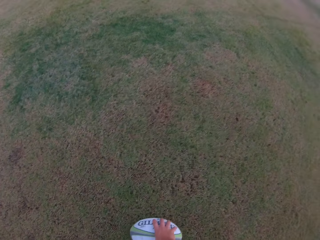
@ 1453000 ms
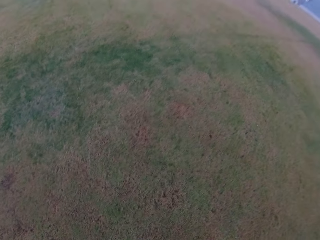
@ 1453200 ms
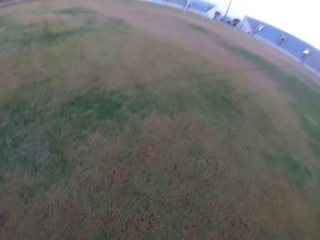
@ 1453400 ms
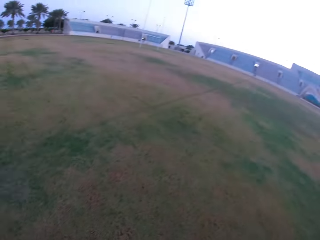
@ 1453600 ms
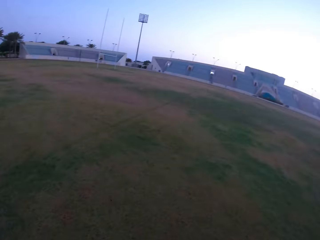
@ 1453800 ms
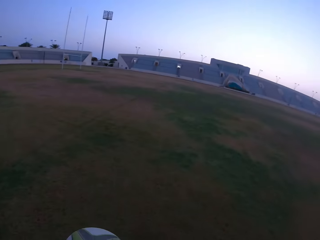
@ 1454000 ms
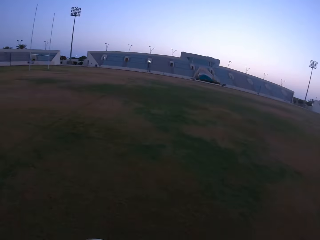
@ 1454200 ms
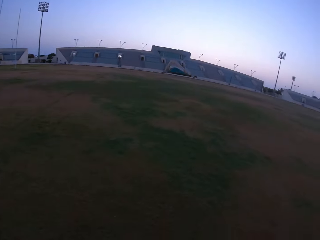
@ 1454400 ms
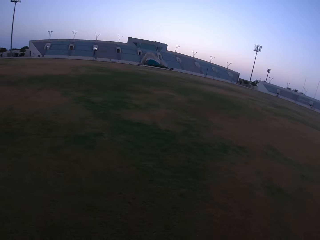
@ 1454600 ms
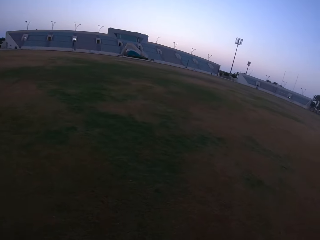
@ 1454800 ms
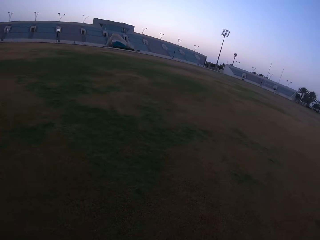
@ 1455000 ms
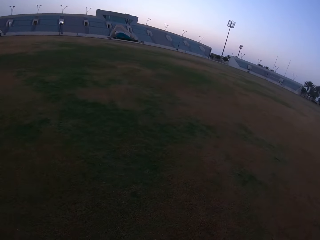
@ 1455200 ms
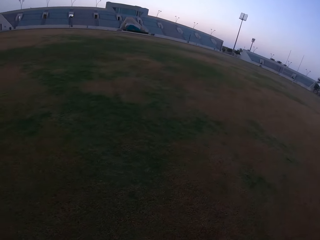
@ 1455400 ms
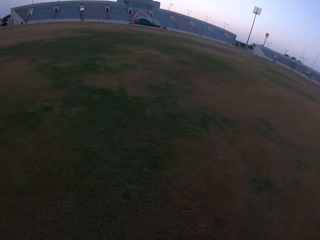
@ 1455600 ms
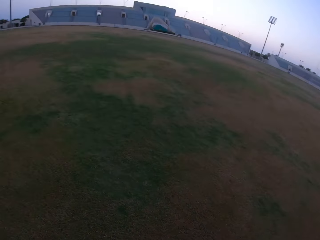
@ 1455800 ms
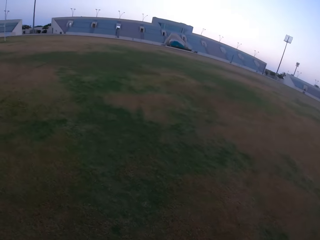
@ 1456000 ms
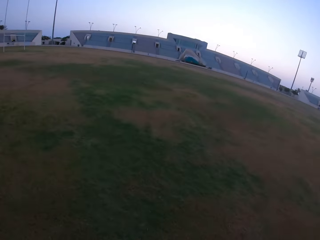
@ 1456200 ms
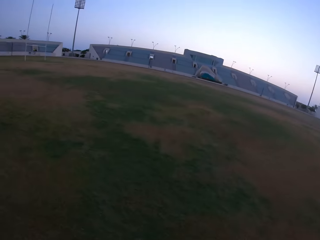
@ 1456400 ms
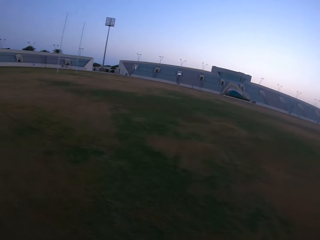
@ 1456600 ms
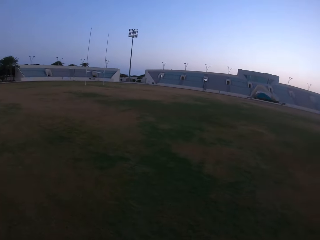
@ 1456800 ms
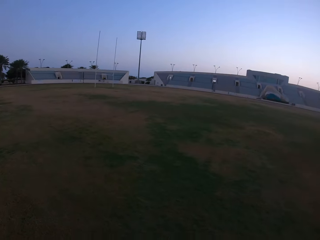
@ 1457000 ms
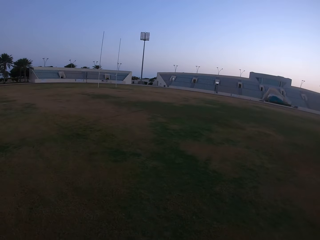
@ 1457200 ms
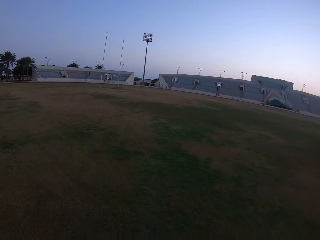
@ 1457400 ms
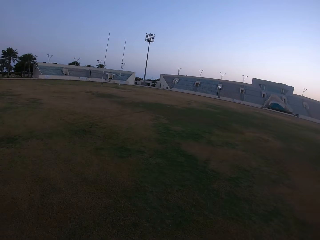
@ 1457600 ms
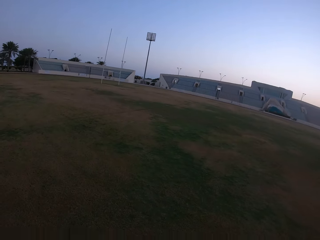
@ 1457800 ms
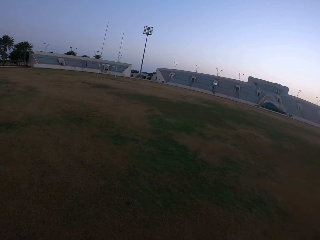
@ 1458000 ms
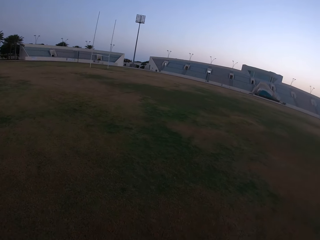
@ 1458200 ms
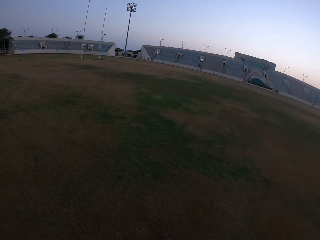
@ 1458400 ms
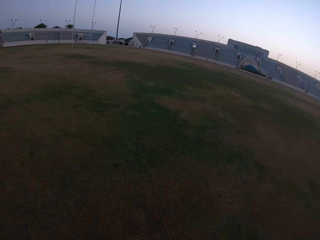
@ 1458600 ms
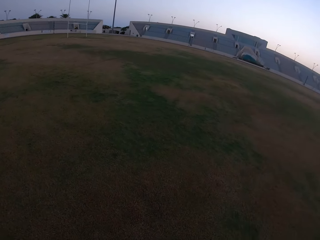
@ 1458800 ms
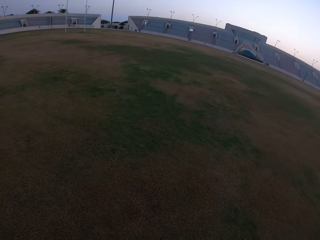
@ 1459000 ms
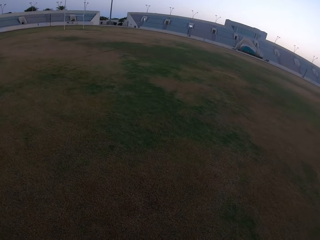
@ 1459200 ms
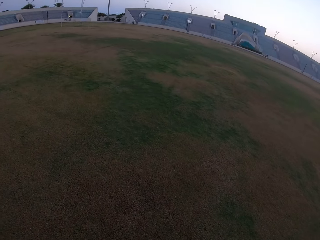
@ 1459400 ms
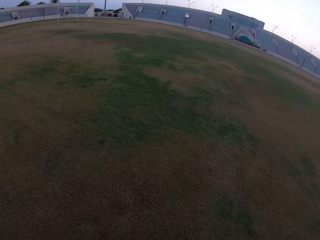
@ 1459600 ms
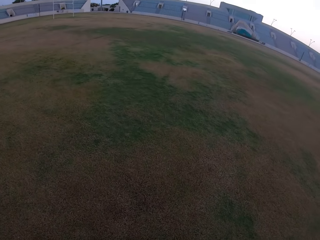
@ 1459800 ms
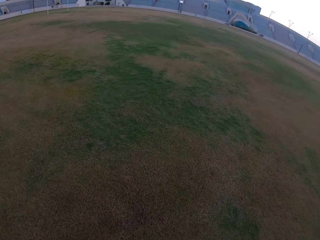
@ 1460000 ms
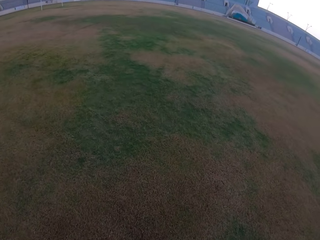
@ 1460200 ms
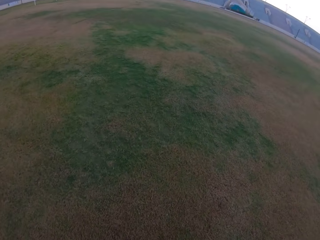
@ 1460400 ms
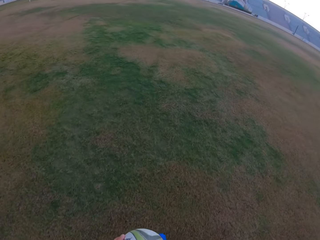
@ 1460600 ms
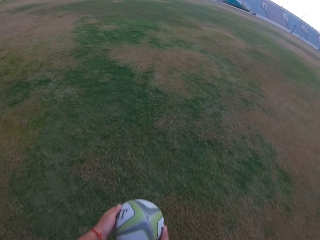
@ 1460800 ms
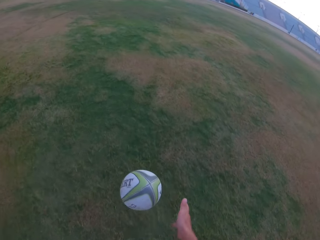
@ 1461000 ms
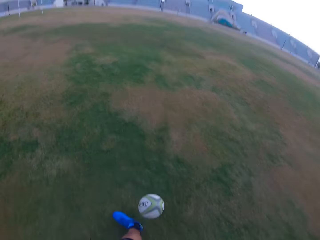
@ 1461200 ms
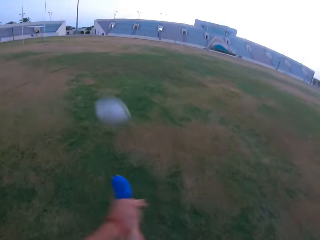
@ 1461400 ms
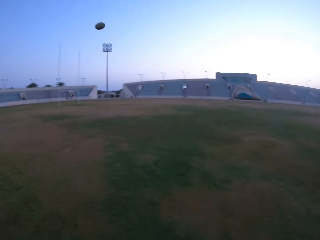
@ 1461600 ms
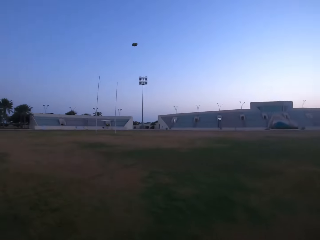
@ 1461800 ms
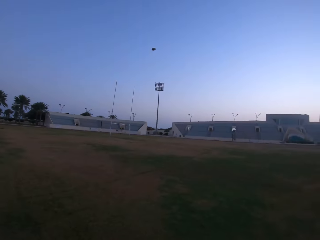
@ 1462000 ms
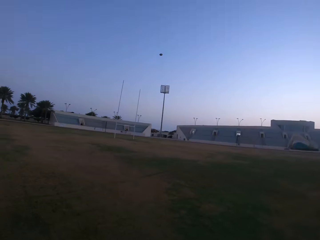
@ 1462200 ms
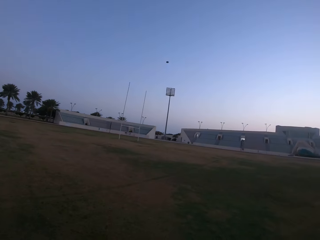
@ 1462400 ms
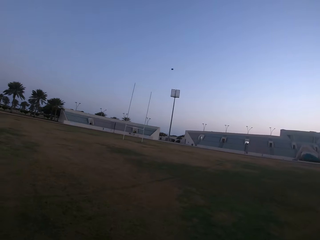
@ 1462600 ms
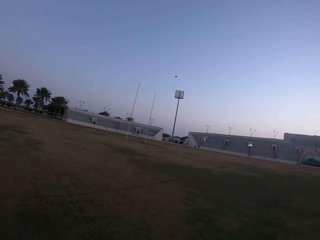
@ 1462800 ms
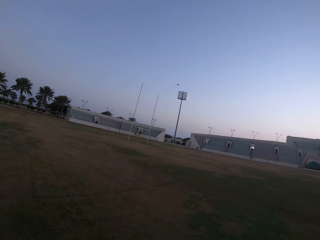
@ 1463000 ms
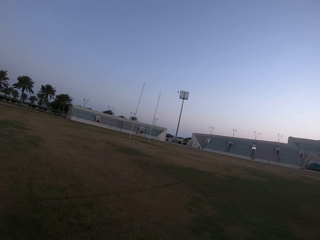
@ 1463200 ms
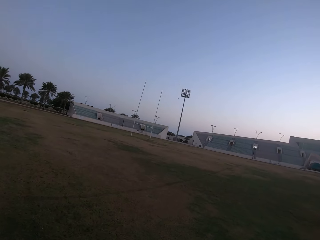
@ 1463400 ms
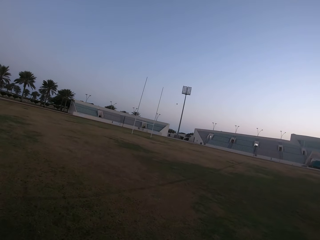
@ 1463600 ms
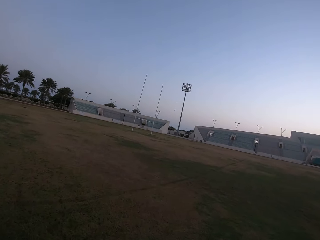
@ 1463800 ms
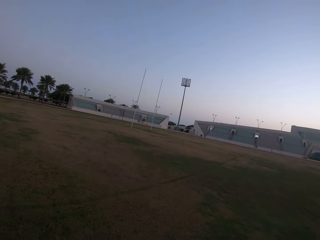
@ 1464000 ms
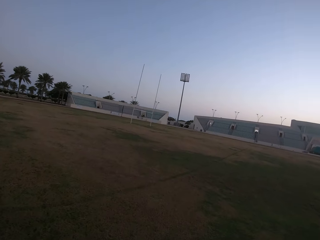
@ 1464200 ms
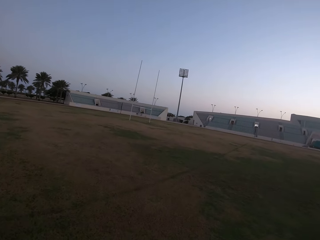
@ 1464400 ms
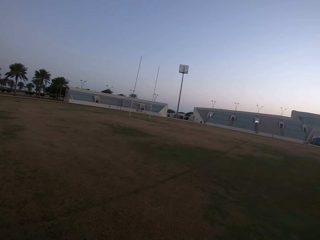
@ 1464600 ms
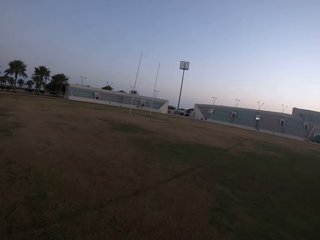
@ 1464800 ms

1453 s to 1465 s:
The camera wearer picks up the ball from the ground. They look around the field. They kick the ball in the field.

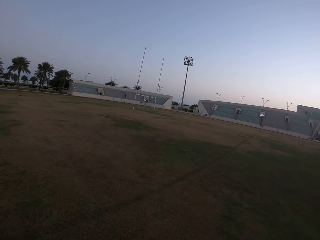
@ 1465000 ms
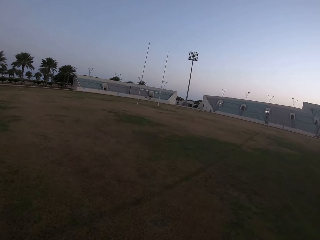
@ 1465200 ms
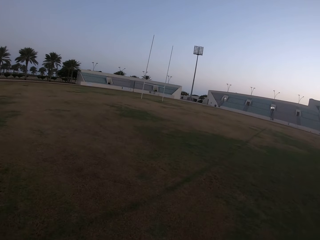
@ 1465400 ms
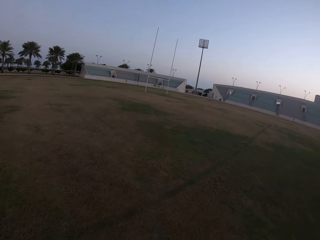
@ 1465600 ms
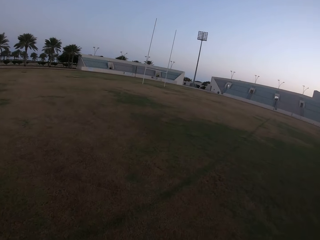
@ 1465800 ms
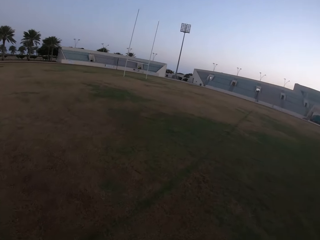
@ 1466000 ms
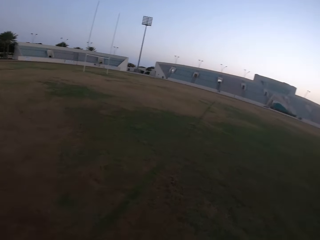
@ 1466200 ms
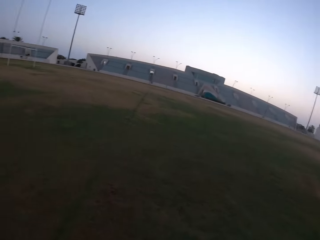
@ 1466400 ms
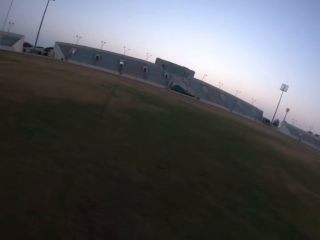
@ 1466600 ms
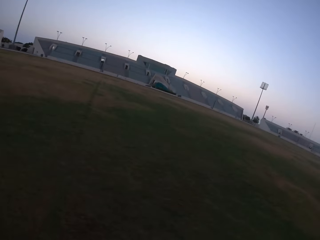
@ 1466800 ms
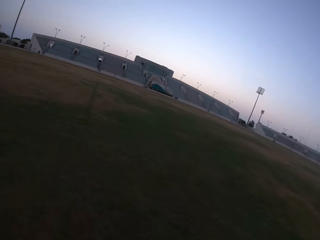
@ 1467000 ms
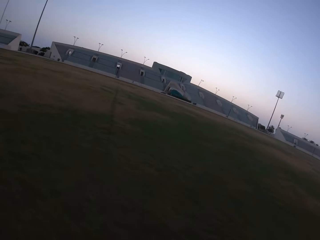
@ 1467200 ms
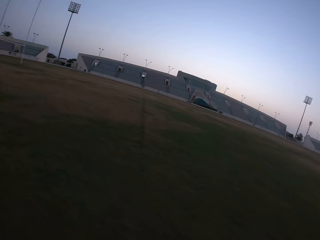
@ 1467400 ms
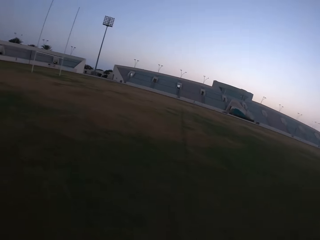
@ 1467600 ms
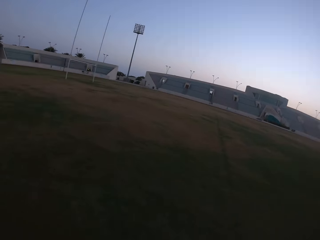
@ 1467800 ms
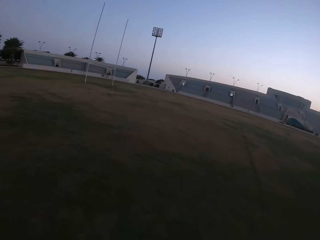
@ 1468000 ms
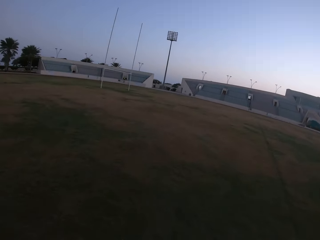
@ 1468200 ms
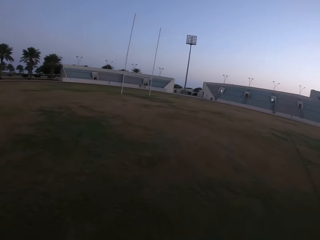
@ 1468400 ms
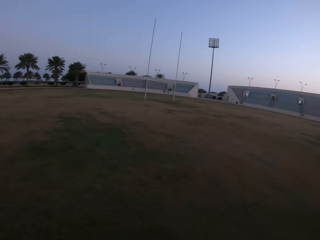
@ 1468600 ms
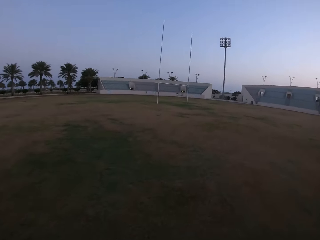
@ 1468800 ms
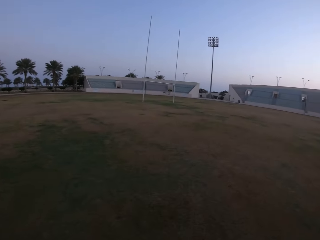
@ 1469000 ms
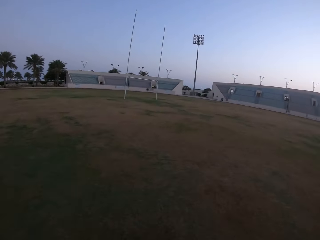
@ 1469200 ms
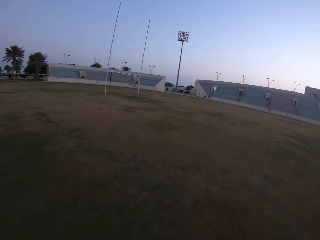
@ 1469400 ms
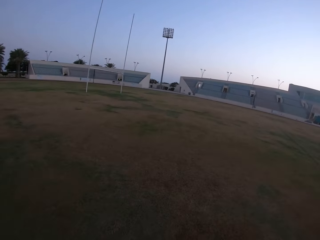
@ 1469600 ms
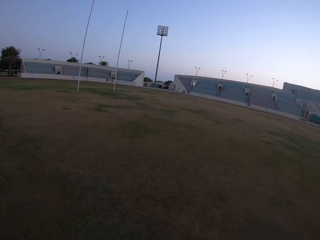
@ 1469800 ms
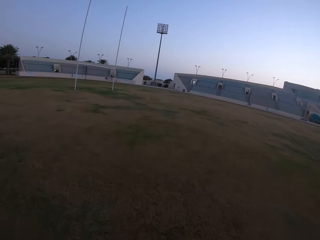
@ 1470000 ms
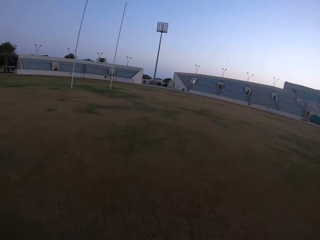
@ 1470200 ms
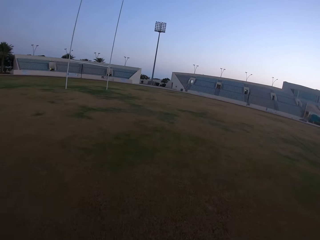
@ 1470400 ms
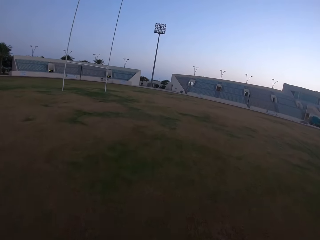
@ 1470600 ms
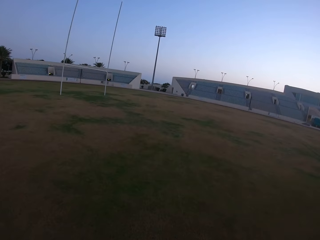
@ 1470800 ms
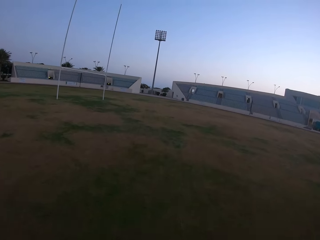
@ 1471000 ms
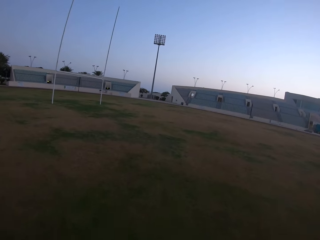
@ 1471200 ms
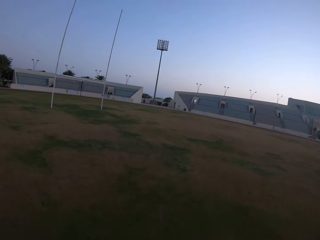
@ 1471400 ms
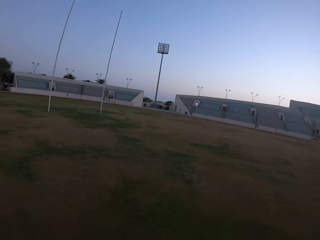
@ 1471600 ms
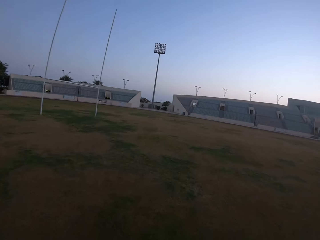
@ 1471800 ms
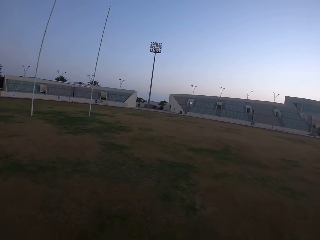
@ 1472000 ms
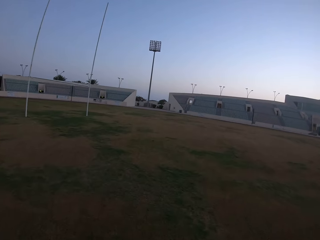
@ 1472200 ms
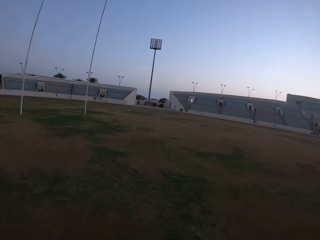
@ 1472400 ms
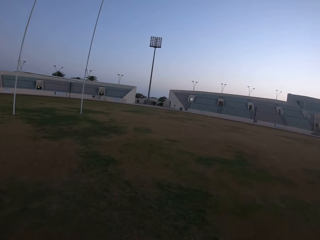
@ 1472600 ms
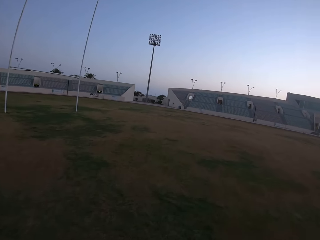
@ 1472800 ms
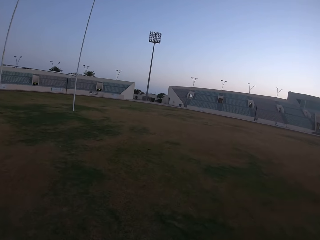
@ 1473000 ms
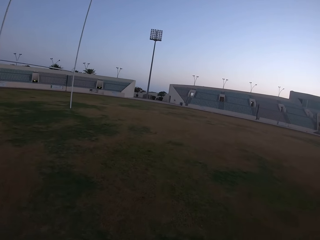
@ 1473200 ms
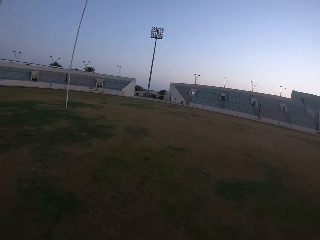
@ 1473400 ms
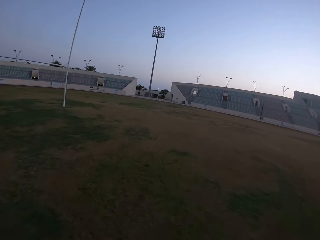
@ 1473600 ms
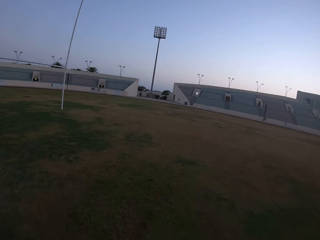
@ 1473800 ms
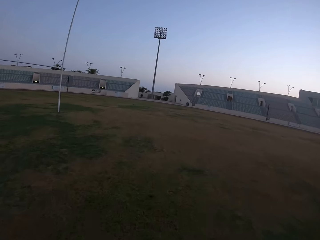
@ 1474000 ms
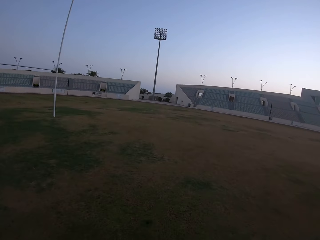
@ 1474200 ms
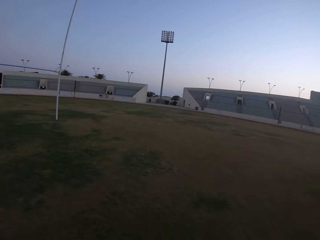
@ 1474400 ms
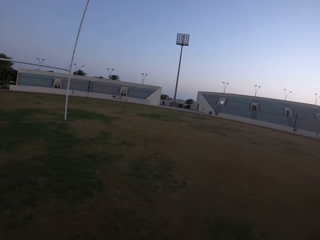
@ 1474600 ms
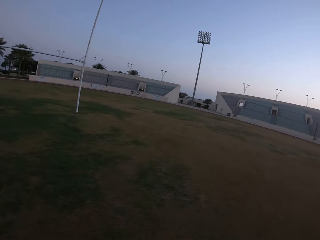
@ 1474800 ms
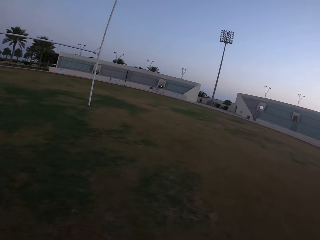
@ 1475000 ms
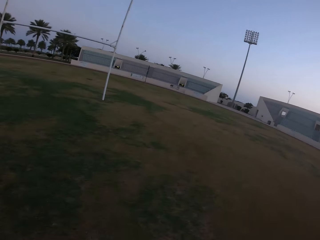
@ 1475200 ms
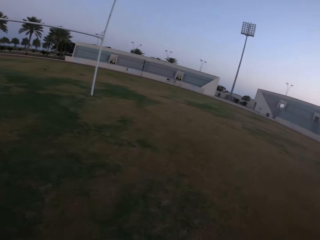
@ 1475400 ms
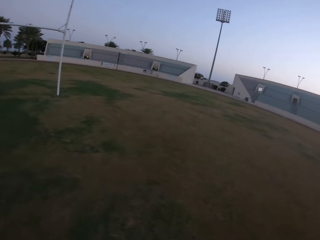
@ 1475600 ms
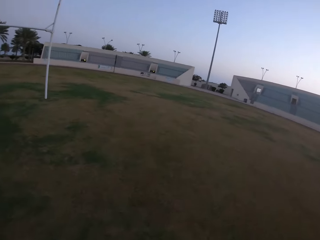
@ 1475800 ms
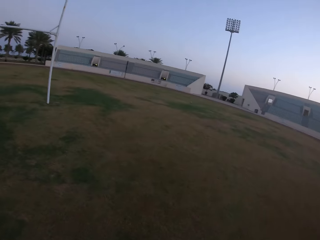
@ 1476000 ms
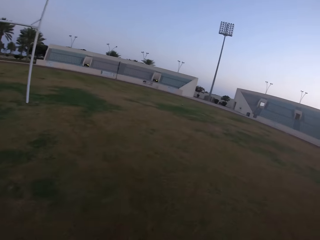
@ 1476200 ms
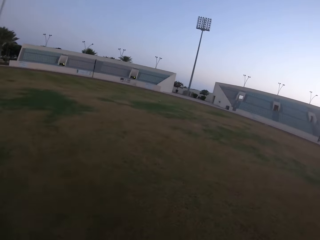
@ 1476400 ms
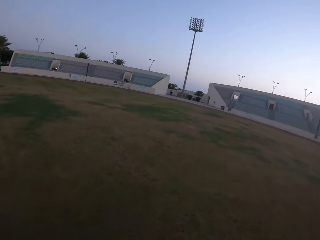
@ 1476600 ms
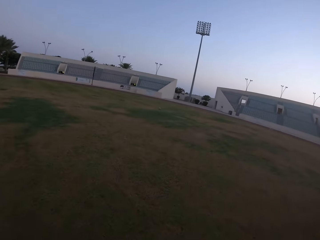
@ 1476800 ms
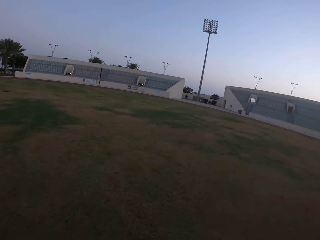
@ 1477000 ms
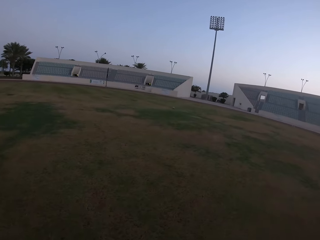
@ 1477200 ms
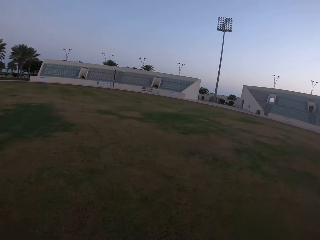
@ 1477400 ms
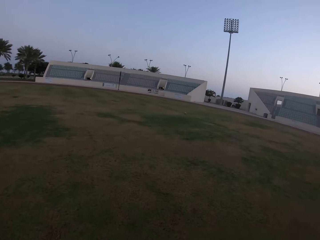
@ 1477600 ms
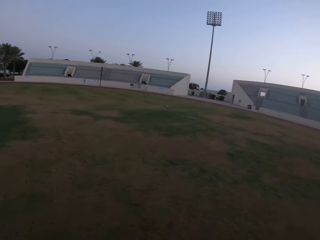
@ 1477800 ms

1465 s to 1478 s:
The camera wearer walks towards the kicked ball. They run in the field.
